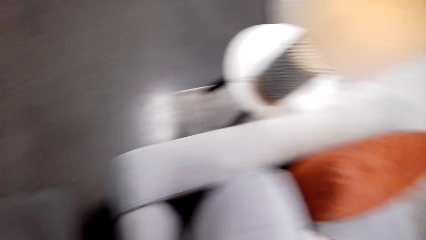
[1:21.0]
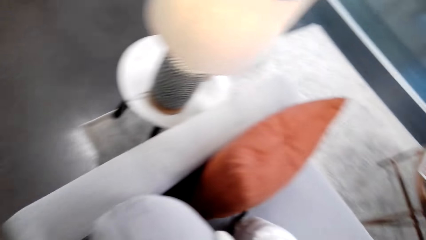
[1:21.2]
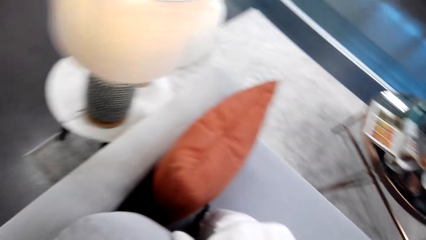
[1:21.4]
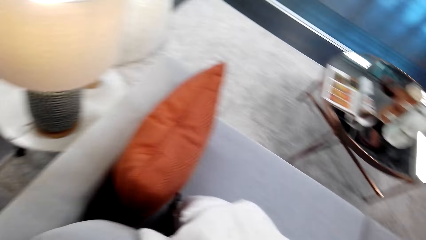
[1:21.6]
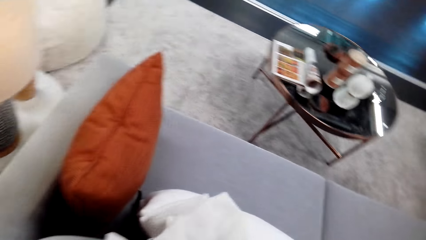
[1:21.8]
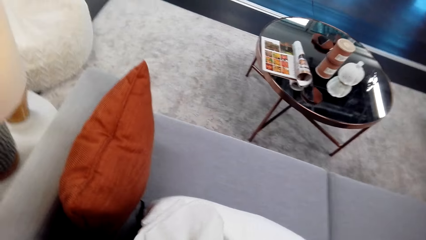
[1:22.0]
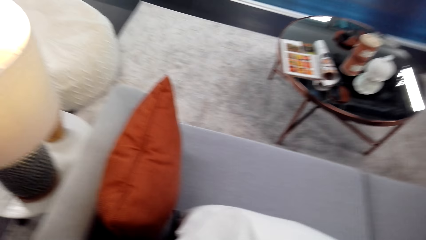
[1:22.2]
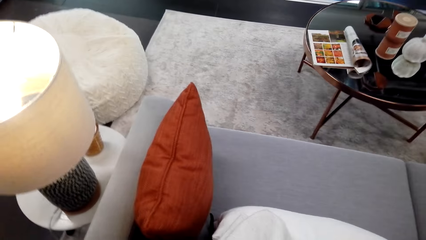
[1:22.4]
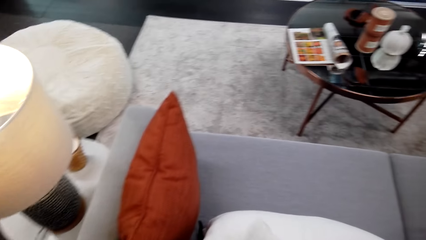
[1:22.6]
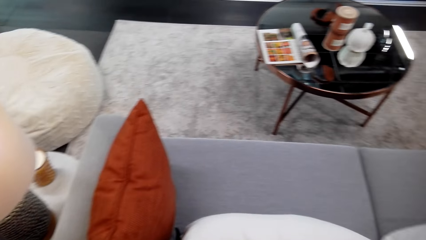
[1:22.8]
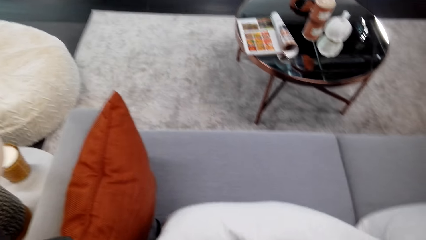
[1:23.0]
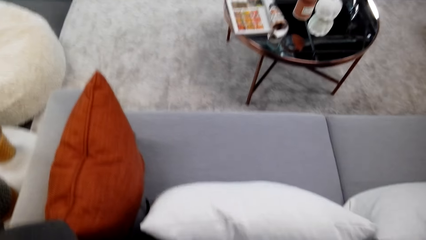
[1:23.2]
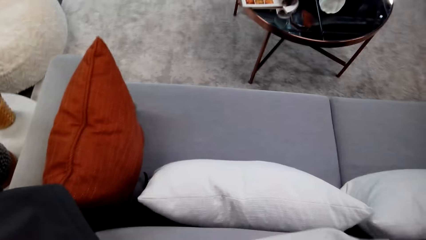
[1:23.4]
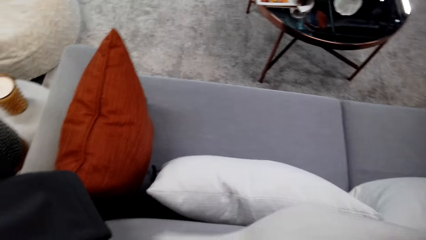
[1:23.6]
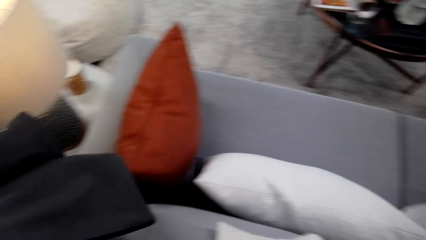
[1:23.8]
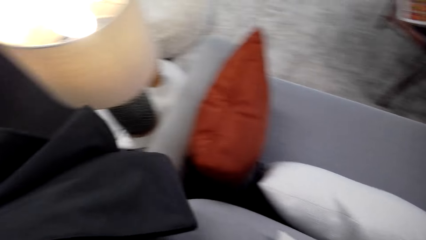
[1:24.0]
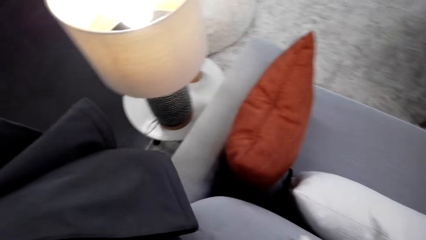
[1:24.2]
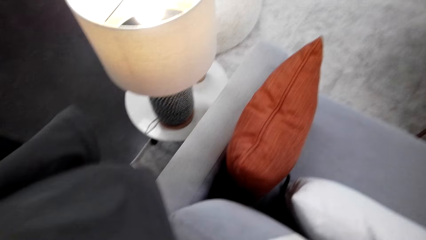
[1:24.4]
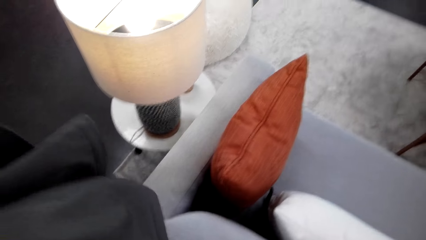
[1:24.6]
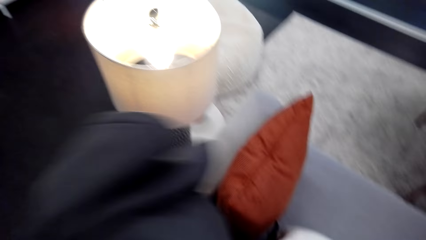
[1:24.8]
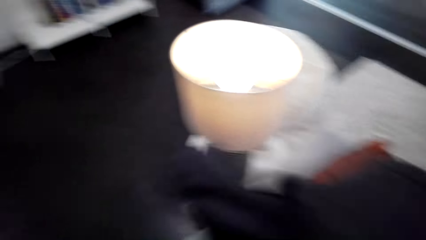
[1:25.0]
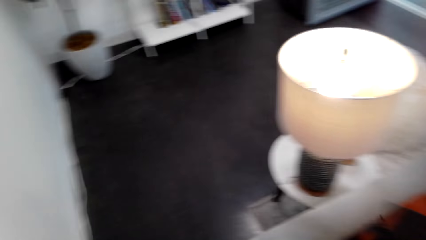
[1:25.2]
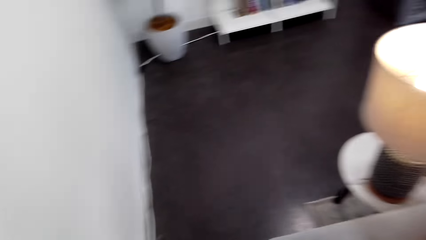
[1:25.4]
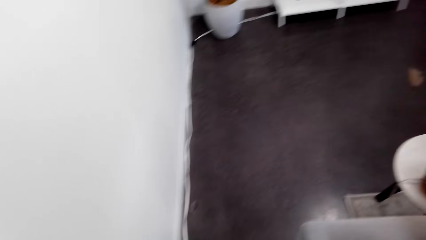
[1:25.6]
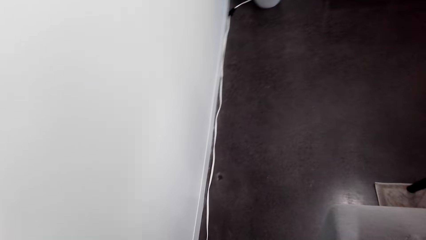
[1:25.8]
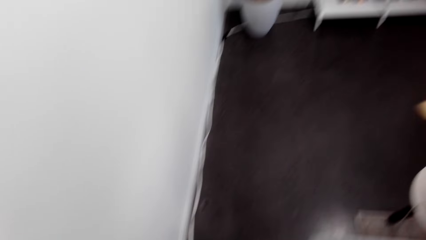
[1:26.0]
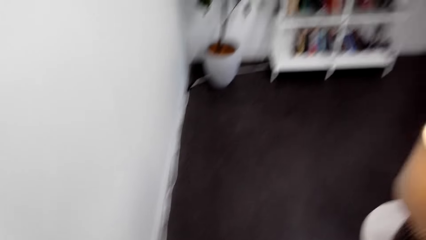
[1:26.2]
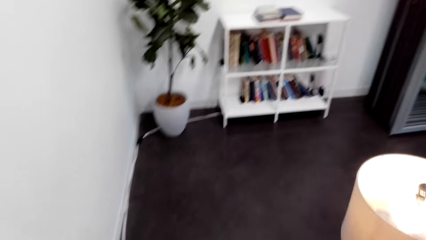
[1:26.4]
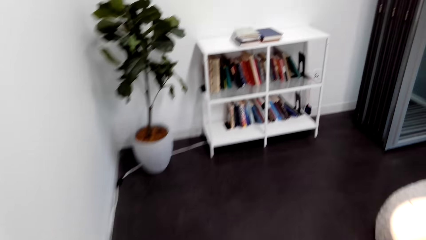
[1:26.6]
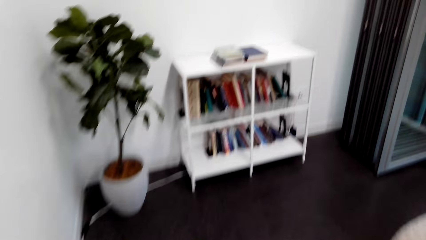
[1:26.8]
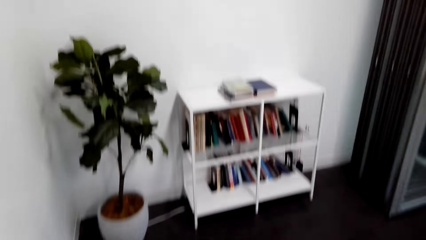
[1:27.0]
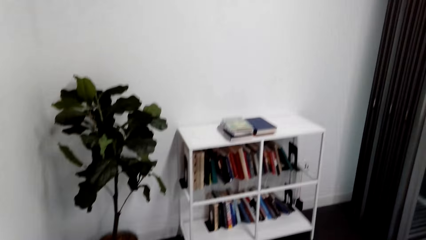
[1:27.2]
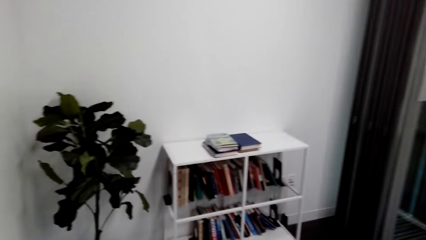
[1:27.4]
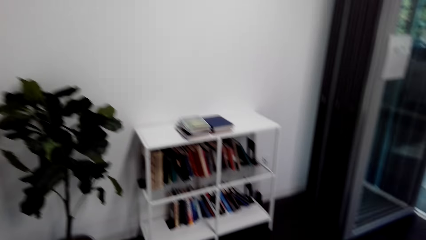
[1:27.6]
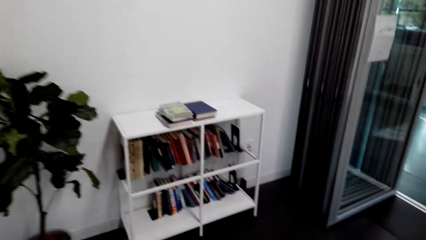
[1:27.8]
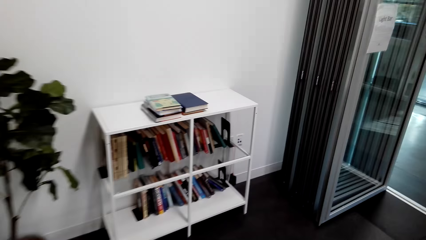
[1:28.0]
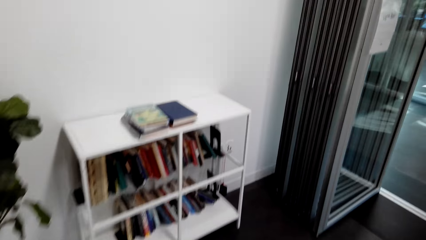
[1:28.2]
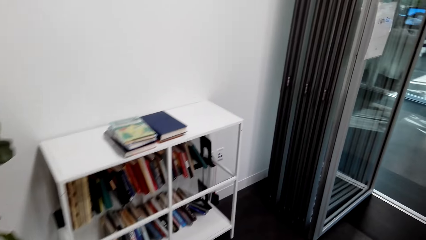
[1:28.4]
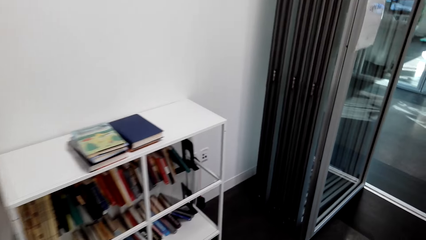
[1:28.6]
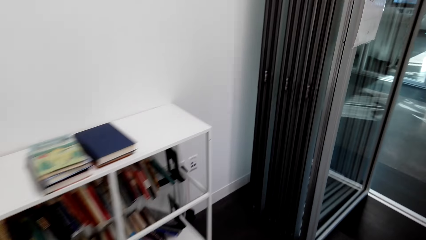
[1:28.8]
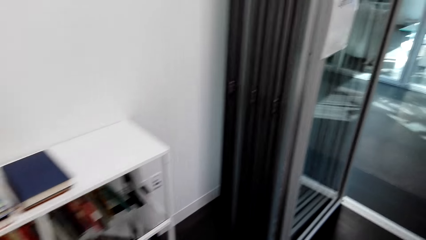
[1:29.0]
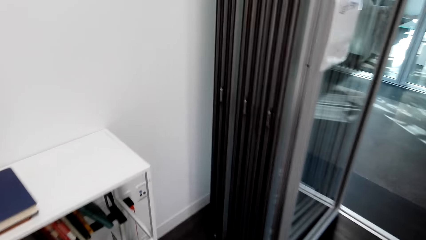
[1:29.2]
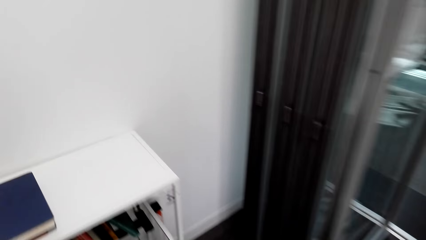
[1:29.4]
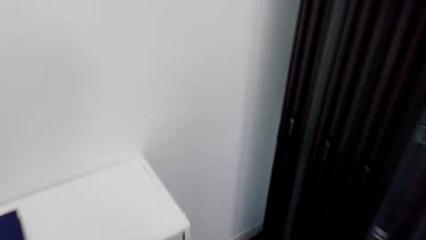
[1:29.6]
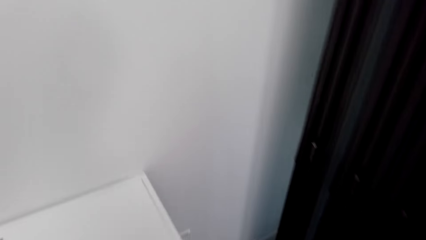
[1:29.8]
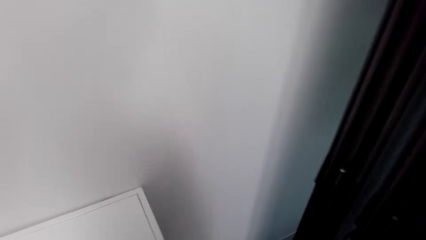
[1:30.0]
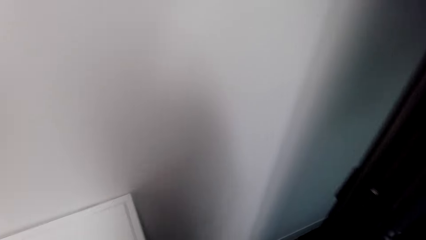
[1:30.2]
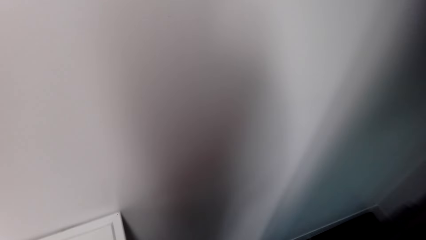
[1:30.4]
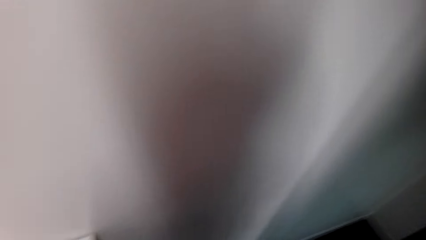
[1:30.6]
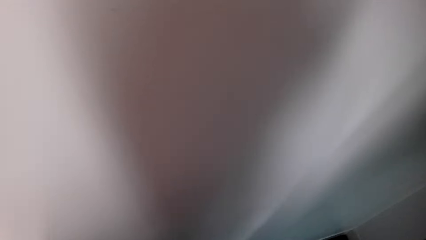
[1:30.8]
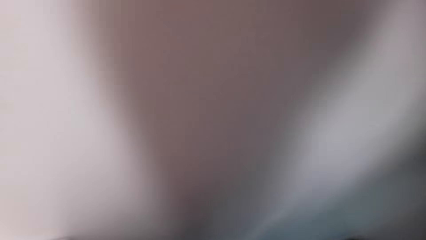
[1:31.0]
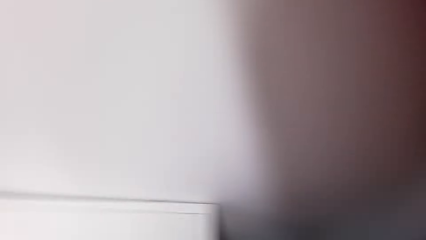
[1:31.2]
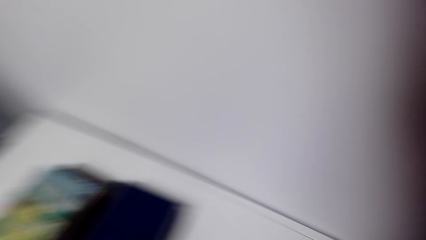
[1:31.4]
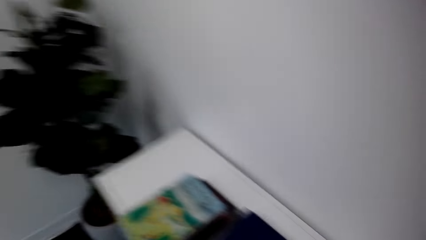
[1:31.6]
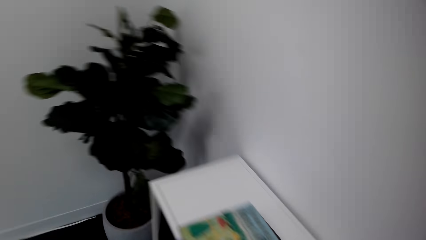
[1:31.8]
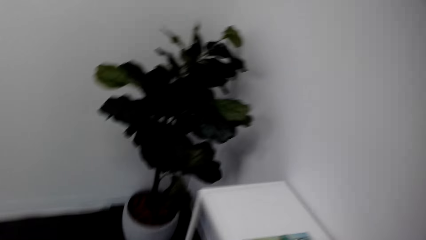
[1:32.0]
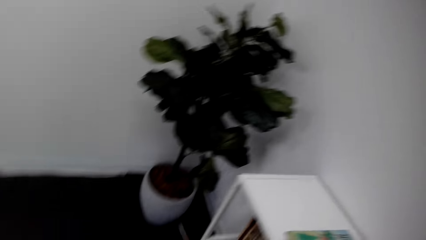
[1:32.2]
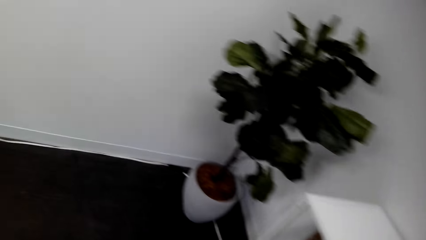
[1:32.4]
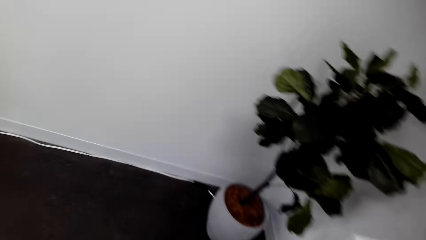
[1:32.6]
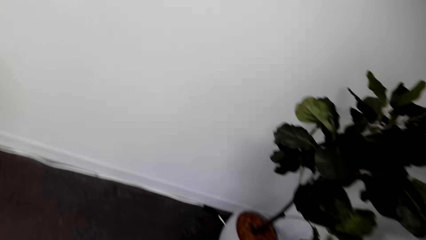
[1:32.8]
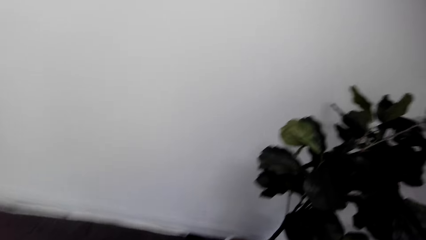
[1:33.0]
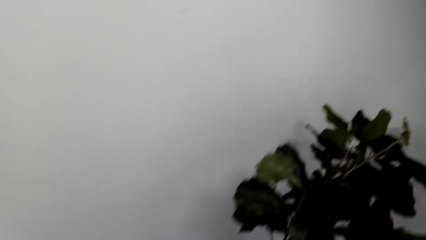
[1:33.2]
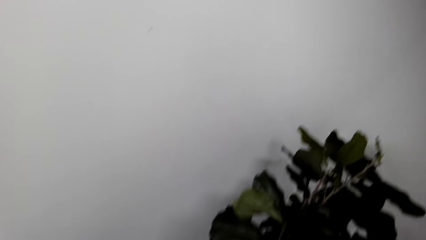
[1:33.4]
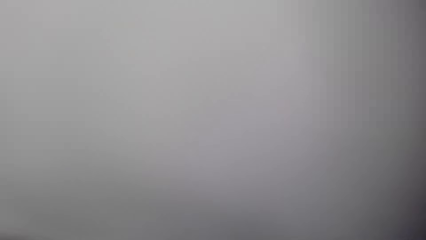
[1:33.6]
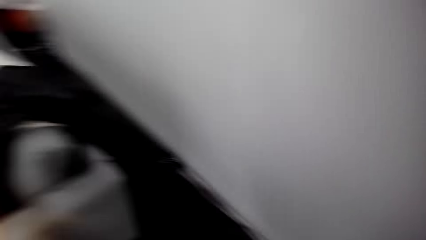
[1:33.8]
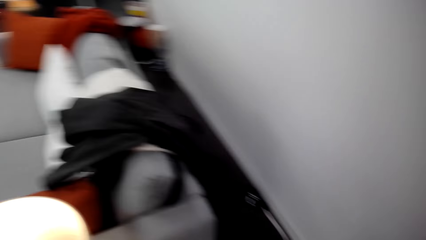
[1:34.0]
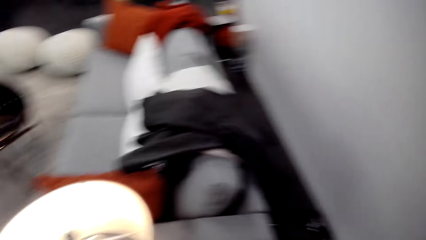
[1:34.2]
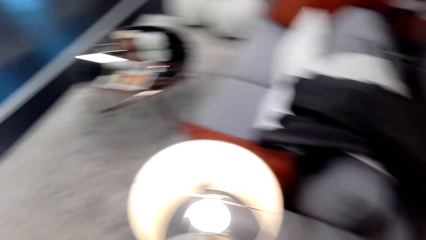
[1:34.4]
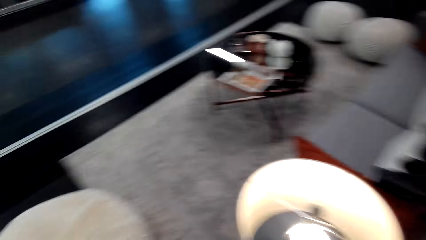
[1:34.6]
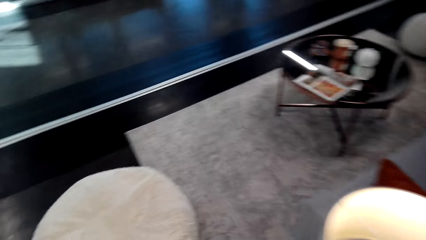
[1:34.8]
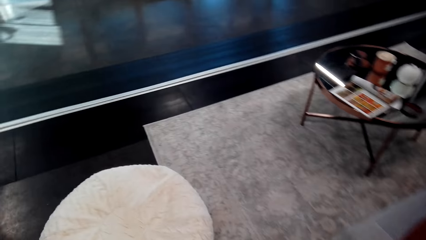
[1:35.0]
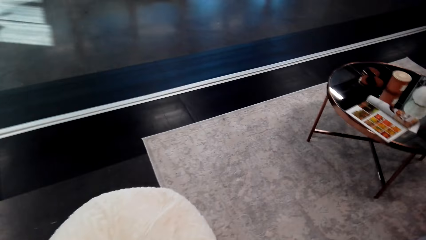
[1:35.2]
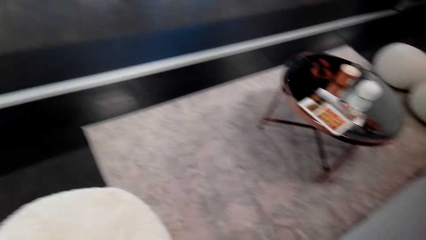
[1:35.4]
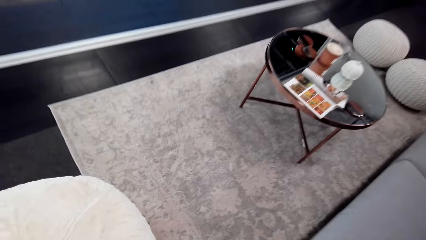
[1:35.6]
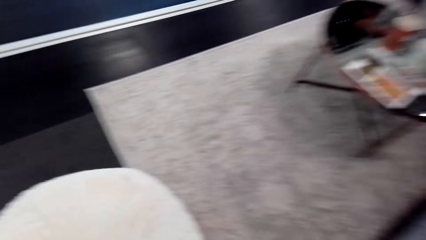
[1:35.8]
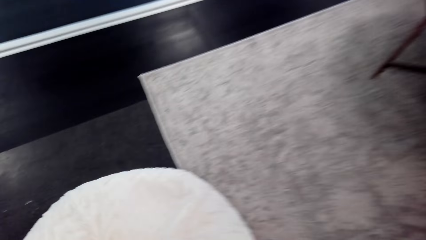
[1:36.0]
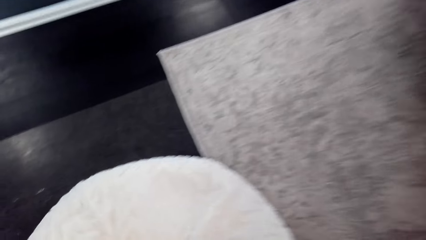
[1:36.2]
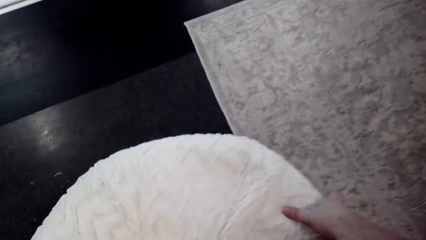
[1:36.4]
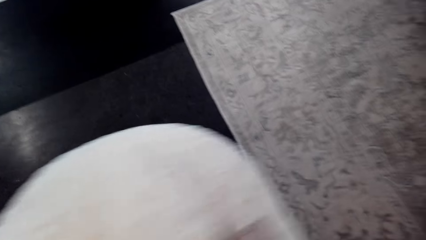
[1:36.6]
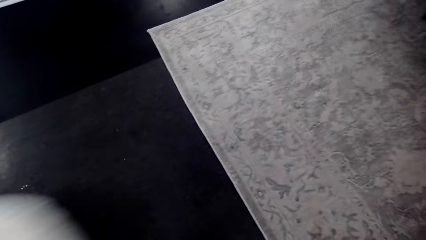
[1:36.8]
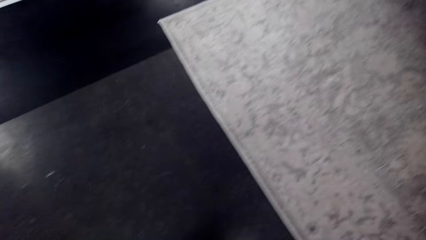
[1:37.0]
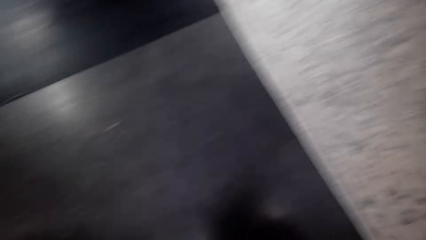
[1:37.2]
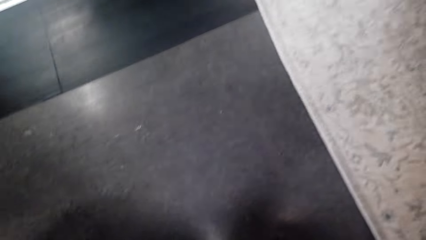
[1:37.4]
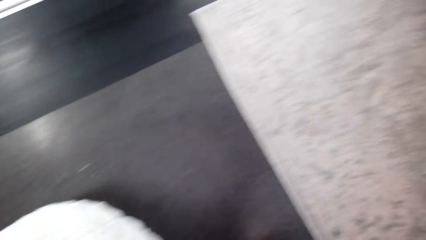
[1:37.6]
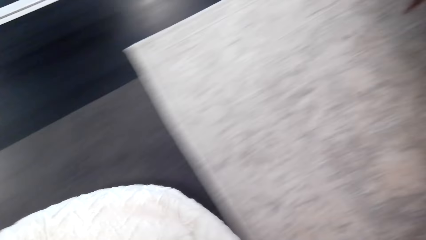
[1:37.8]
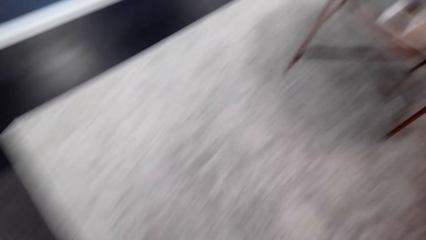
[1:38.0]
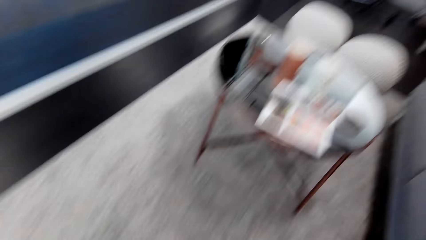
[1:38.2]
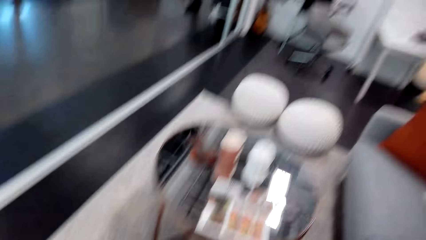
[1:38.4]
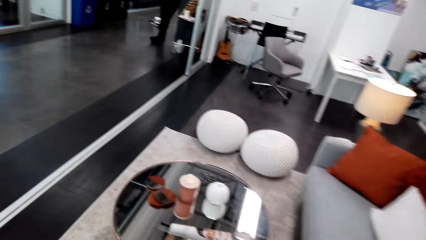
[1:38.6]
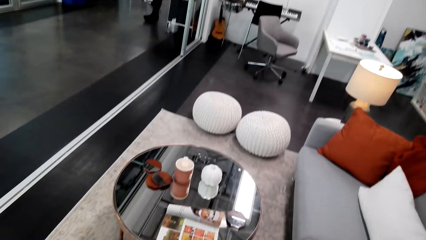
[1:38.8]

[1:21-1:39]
The camera wearer looks around. They walk around. They look around. They walk around. They pick throw pillows. They arrange the living room area.
